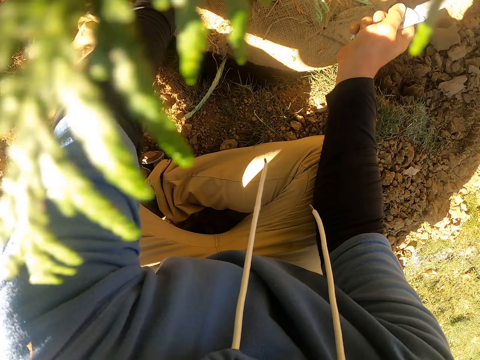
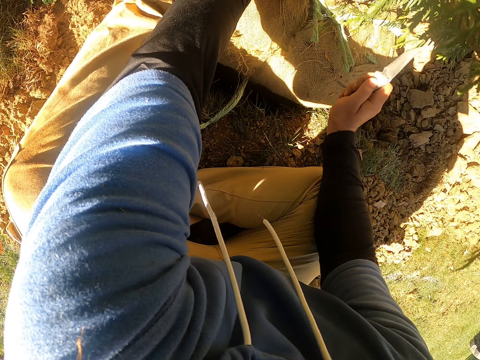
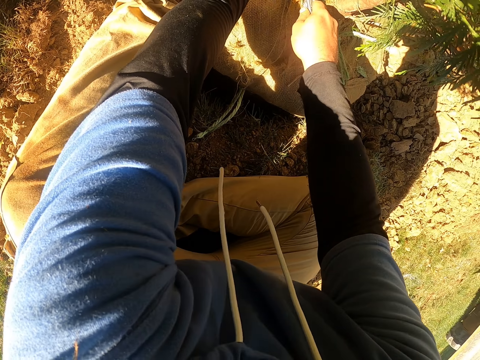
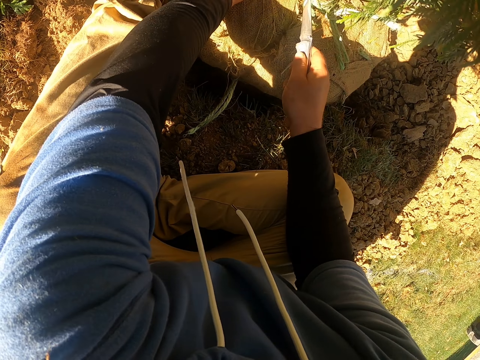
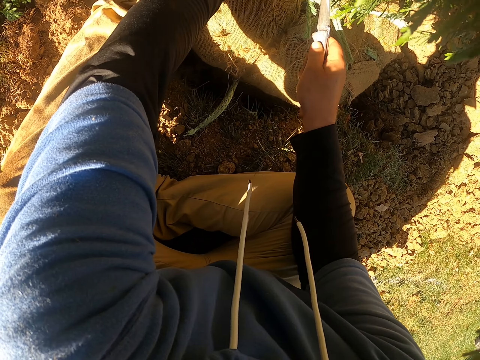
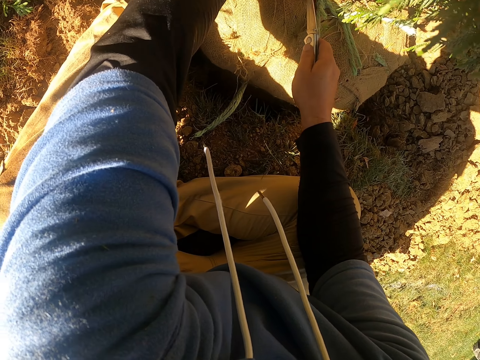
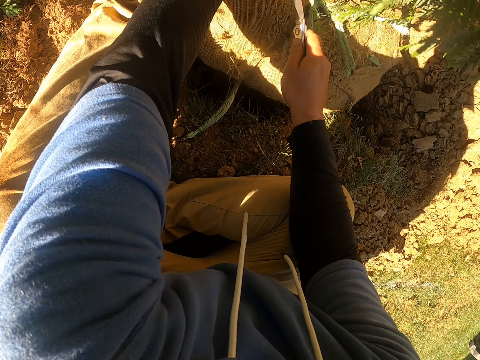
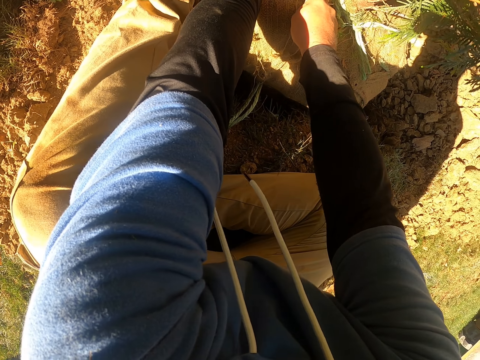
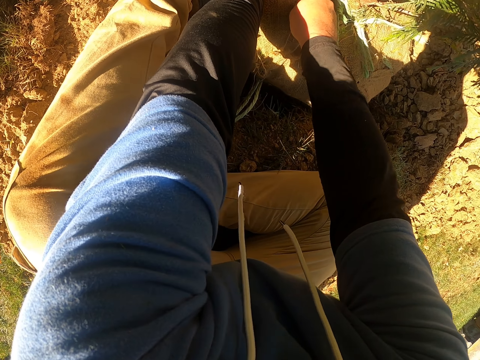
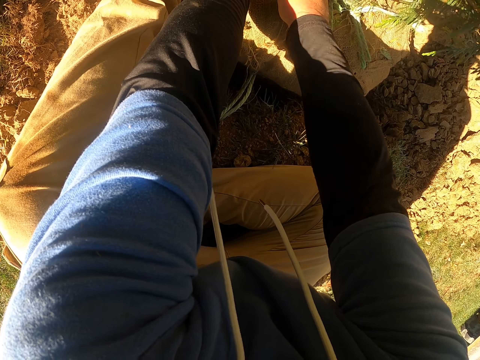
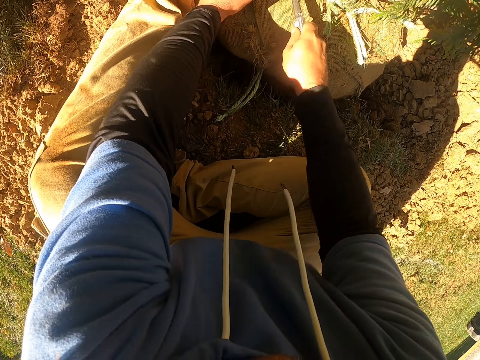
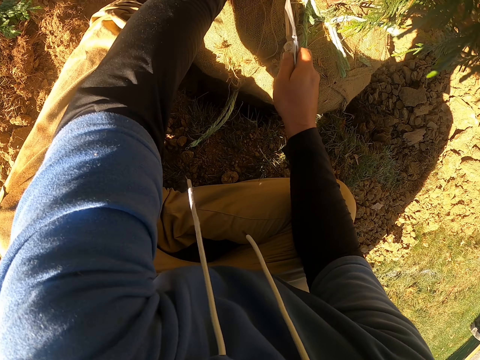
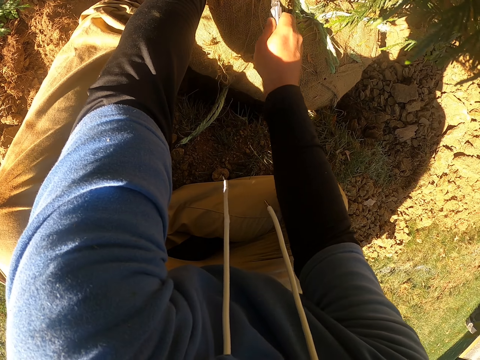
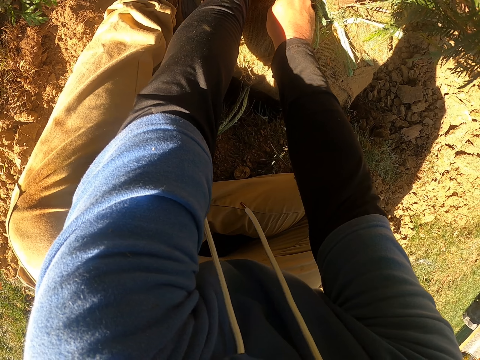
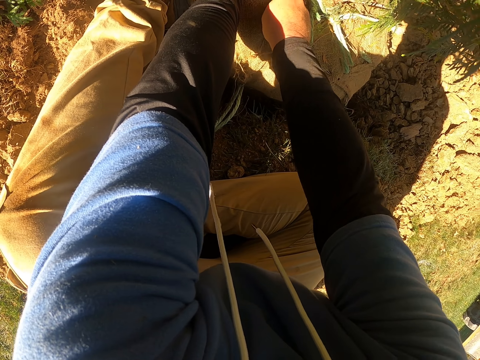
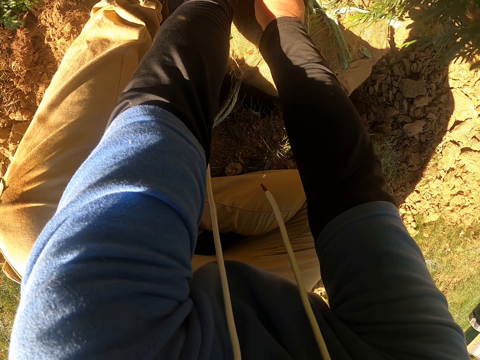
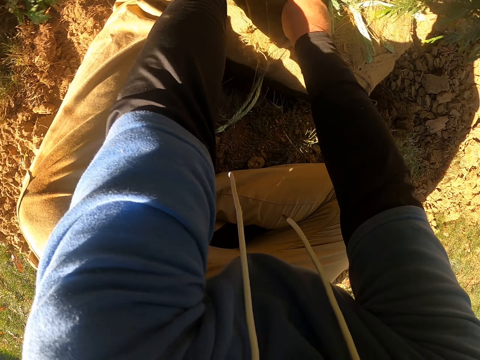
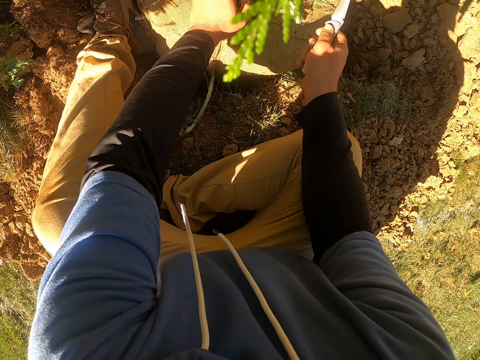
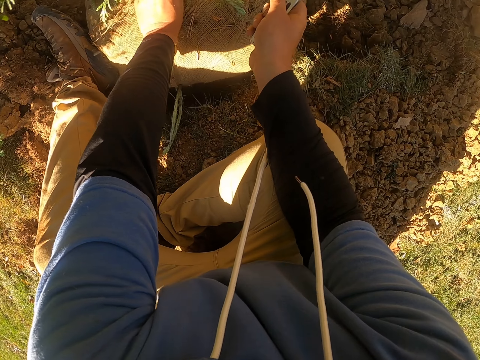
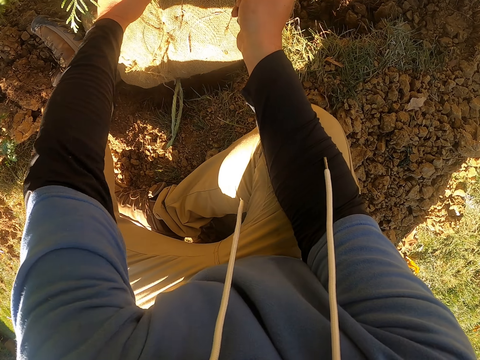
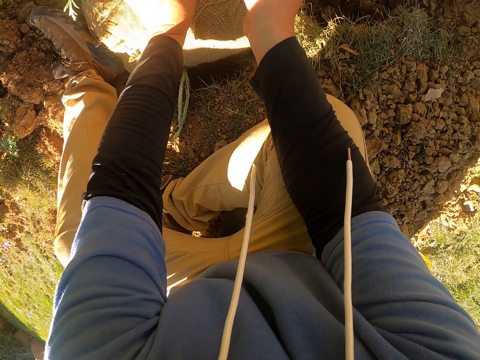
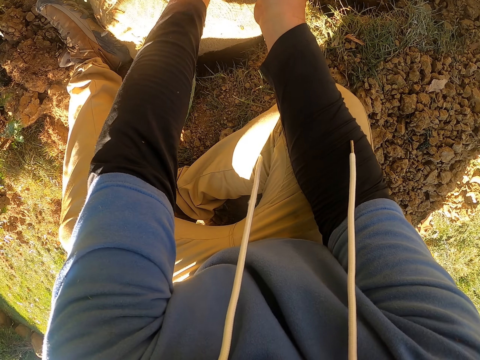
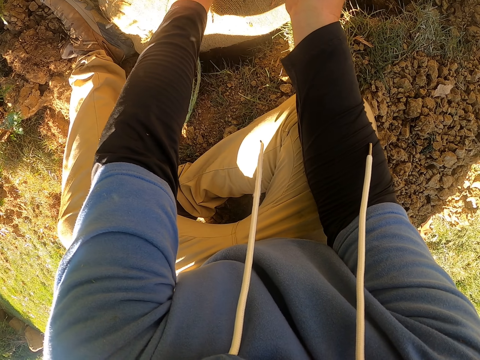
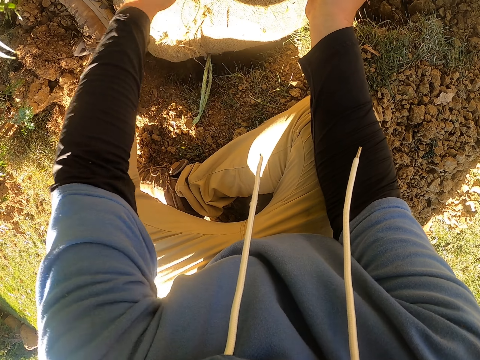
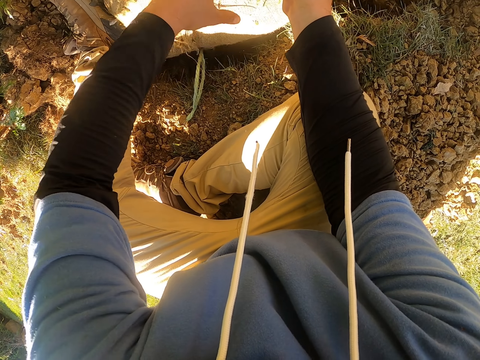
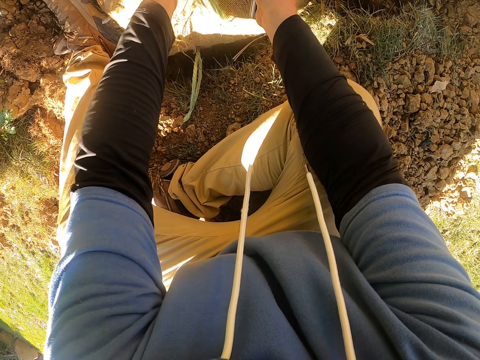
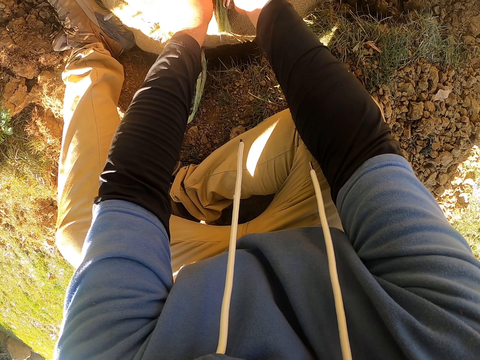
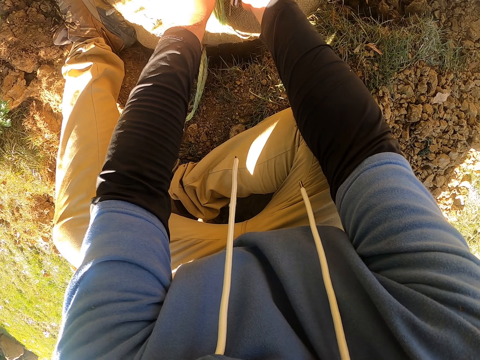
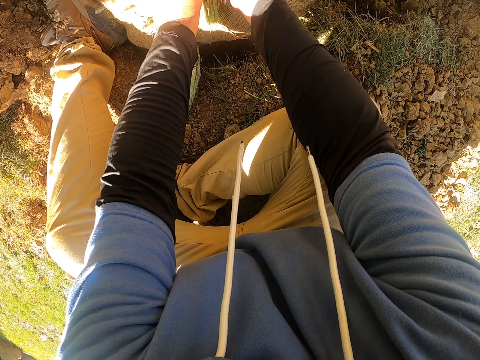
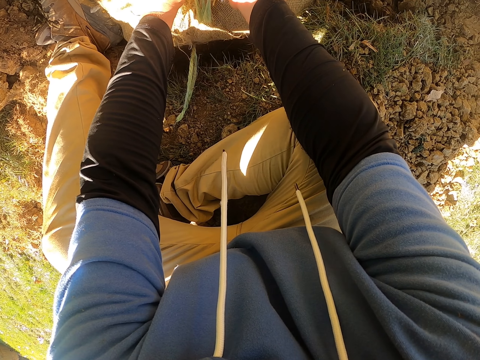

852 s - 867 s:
The camera wearer cuts the rope with the knife. They cut the rope with the knife again.

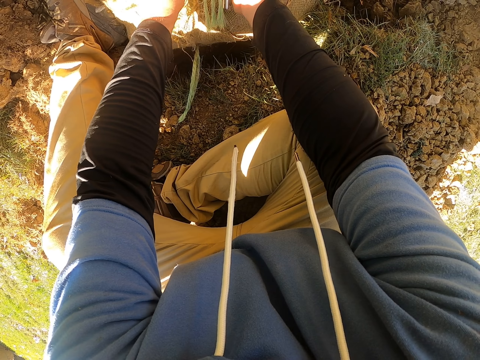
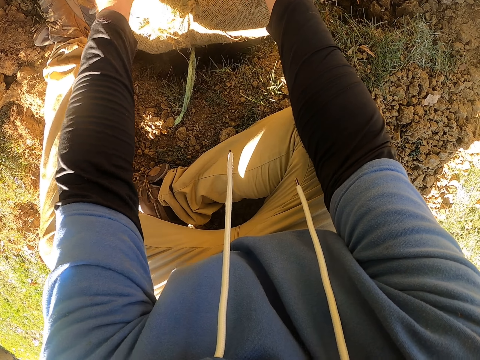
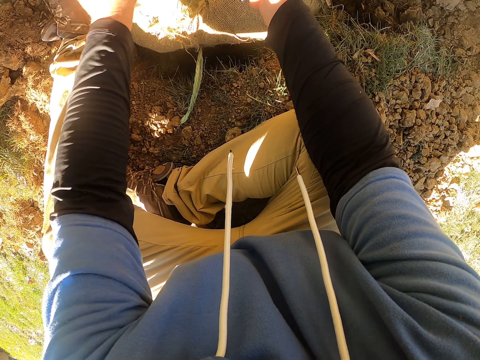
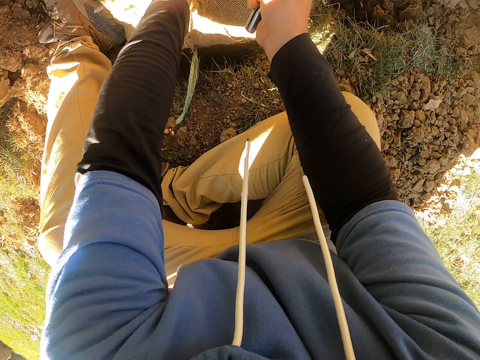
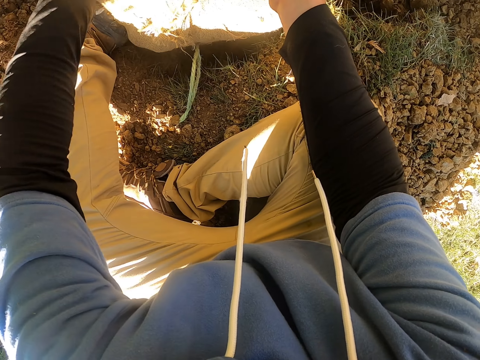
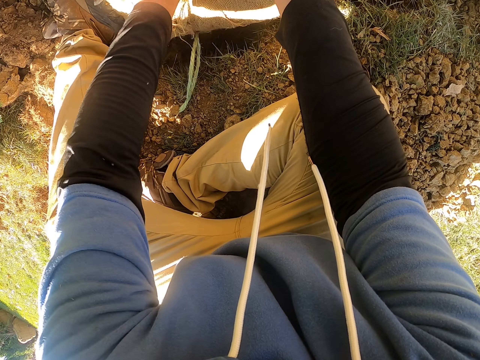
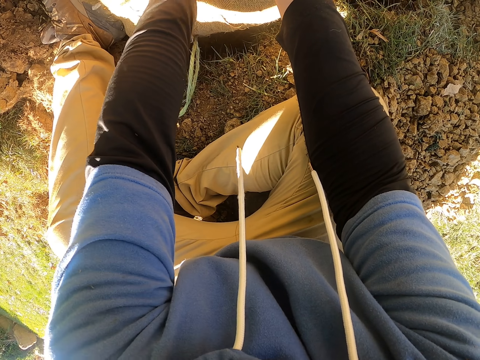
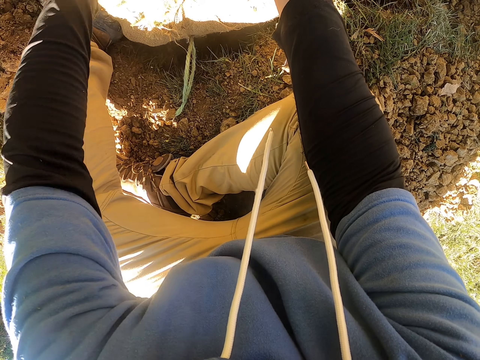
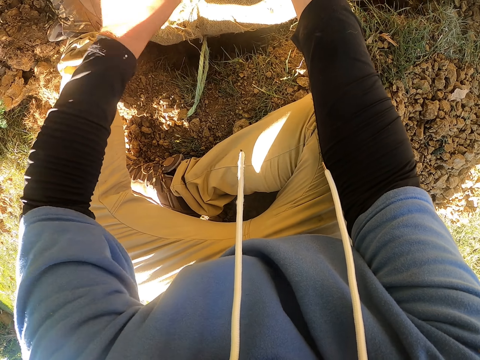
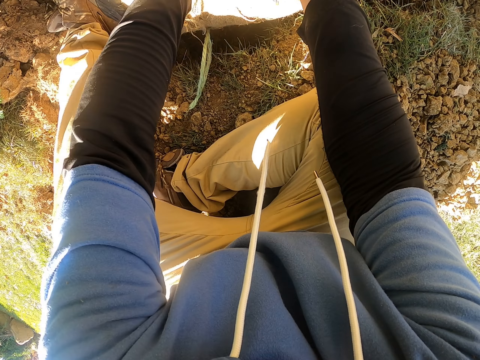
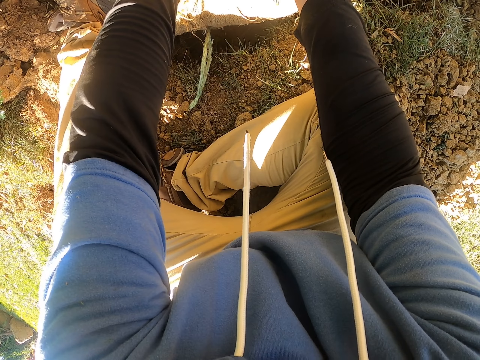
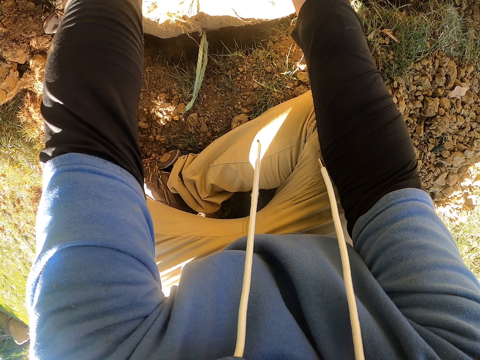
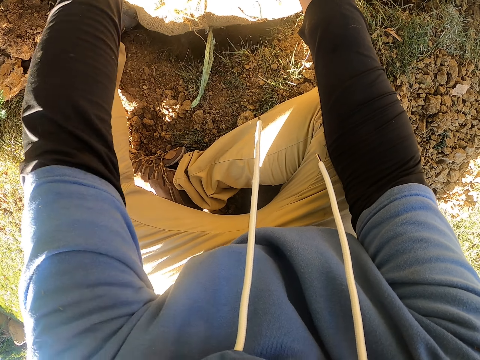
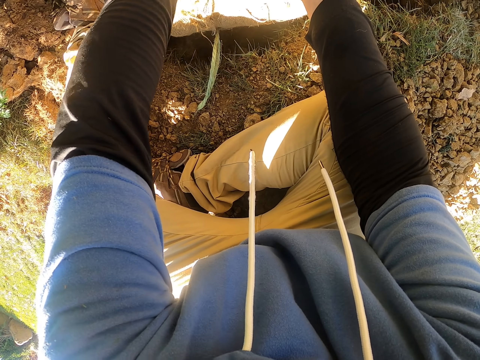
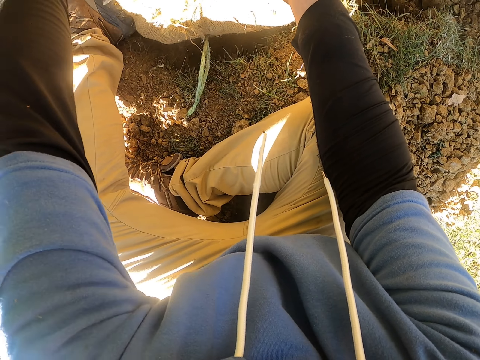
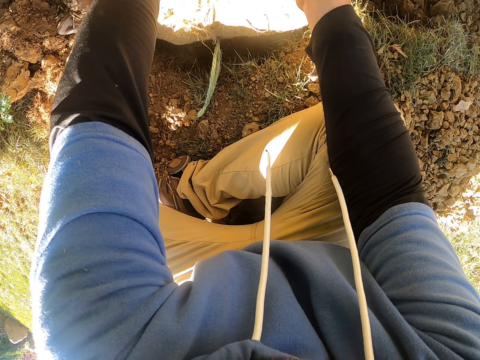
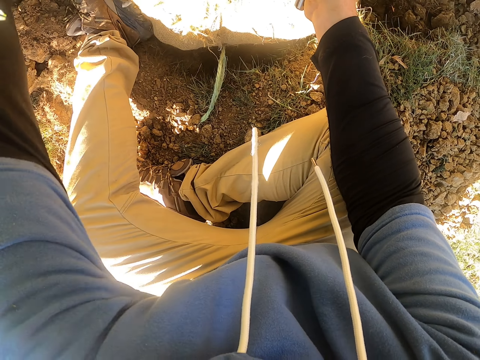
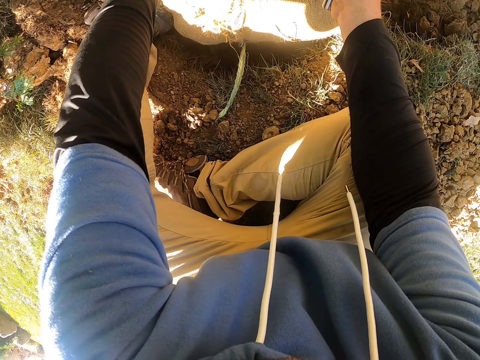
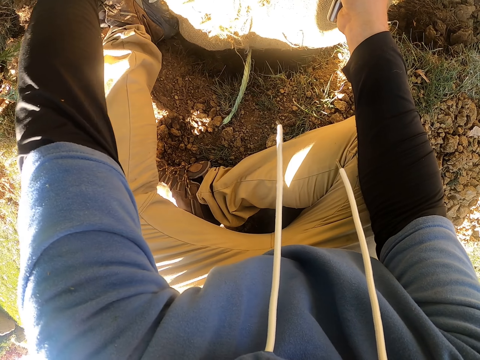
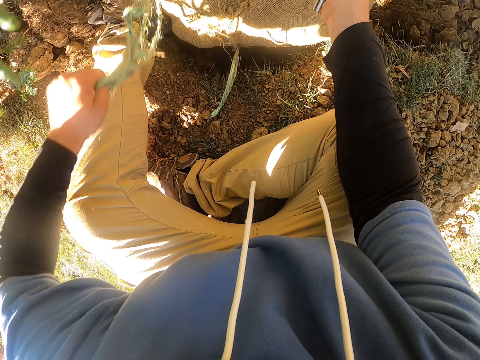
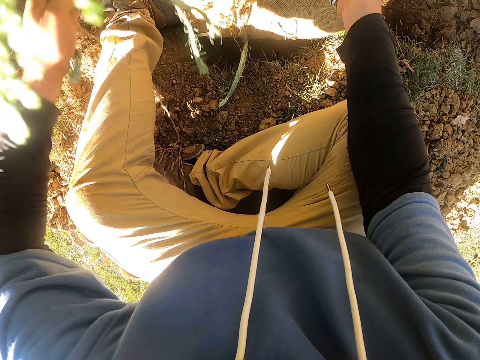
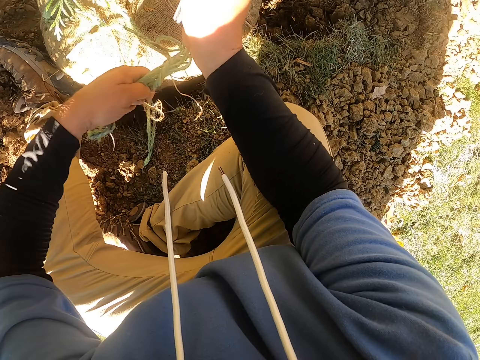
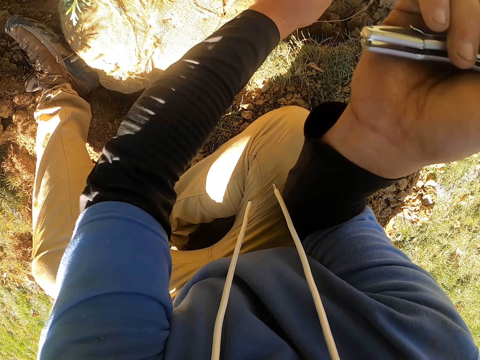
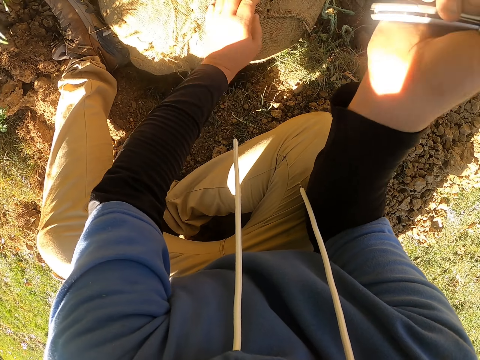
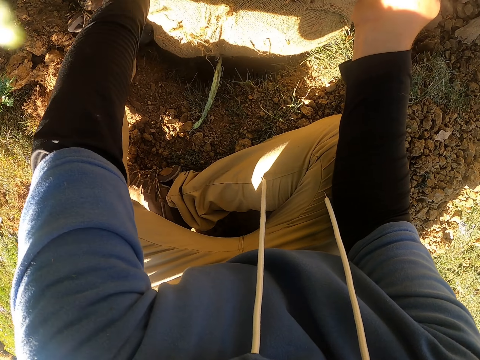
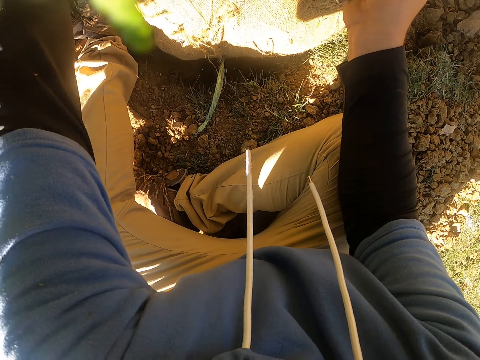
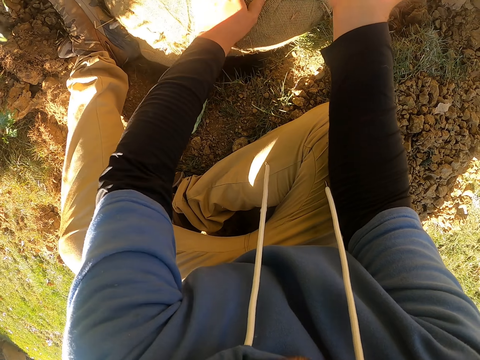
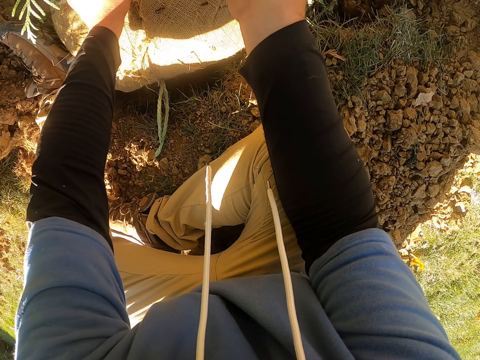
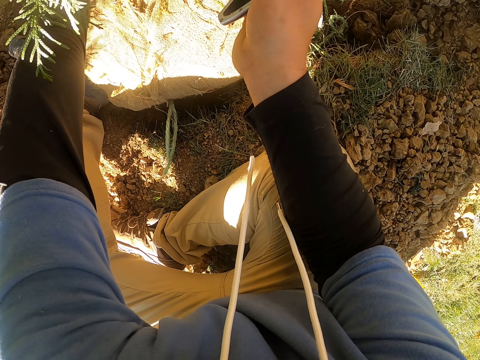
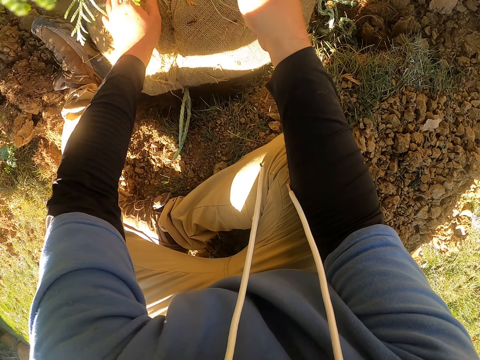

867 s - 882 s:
The camera wearer removes the rope. They put the rope on the ground. They throw the rope.
